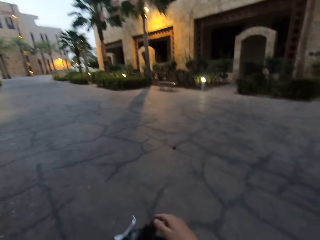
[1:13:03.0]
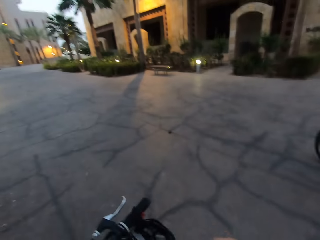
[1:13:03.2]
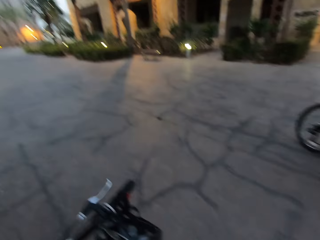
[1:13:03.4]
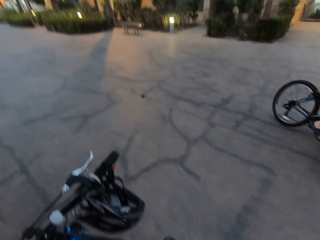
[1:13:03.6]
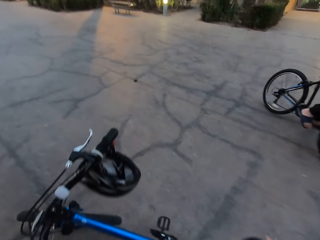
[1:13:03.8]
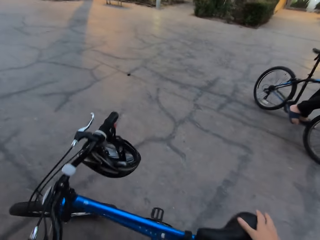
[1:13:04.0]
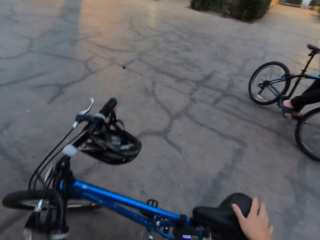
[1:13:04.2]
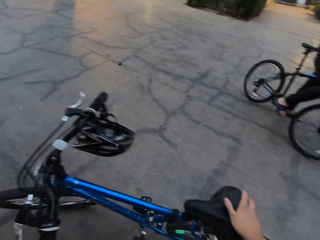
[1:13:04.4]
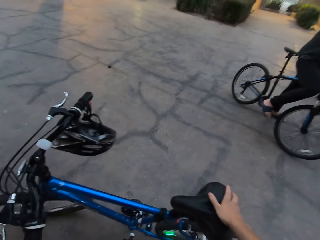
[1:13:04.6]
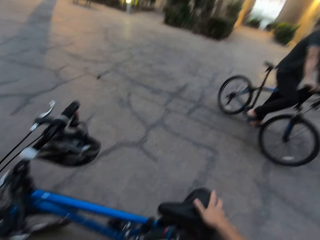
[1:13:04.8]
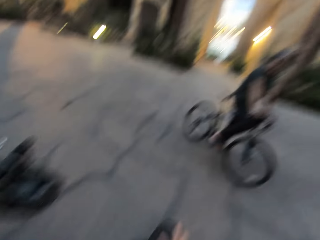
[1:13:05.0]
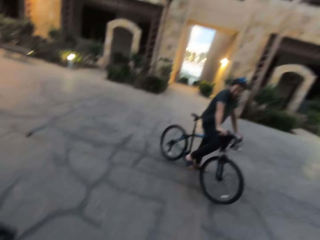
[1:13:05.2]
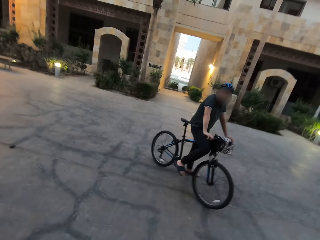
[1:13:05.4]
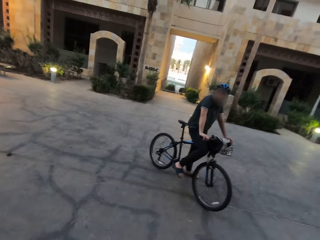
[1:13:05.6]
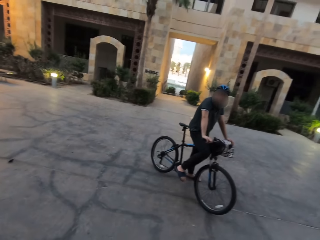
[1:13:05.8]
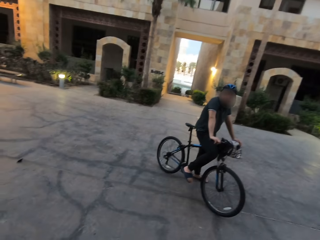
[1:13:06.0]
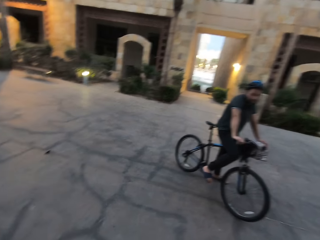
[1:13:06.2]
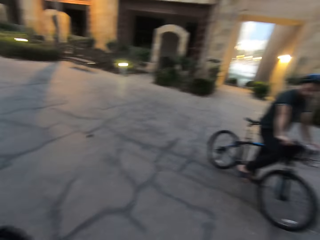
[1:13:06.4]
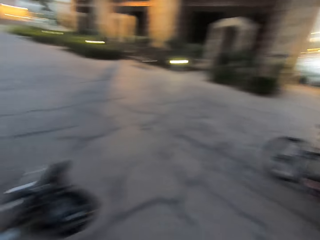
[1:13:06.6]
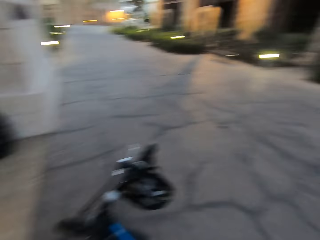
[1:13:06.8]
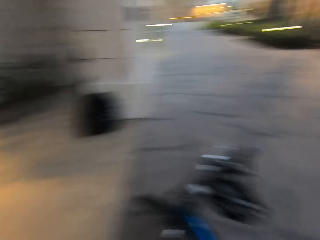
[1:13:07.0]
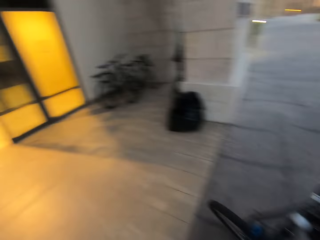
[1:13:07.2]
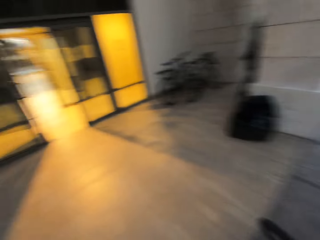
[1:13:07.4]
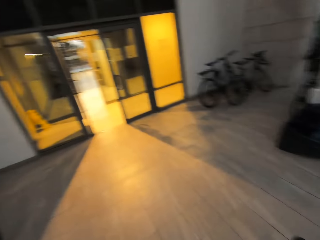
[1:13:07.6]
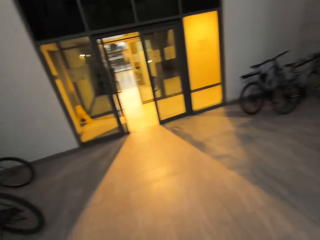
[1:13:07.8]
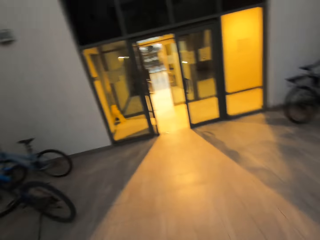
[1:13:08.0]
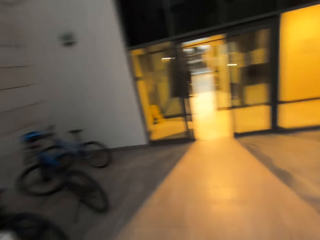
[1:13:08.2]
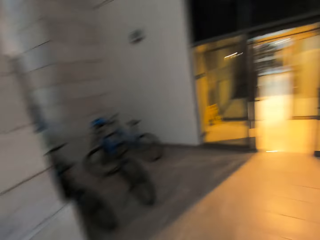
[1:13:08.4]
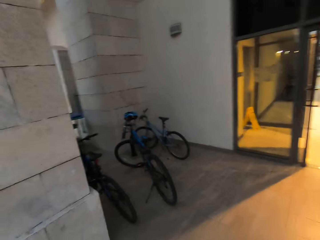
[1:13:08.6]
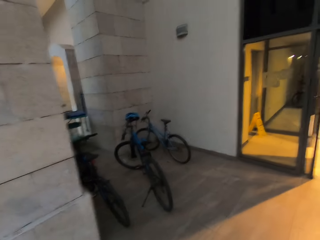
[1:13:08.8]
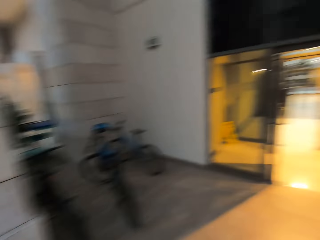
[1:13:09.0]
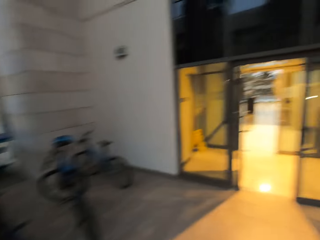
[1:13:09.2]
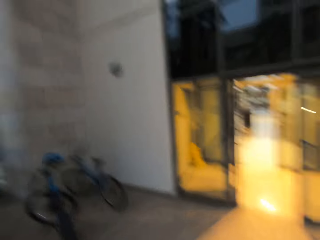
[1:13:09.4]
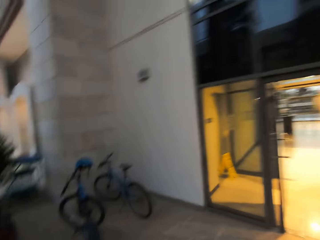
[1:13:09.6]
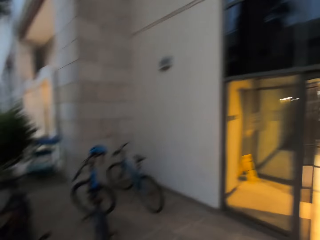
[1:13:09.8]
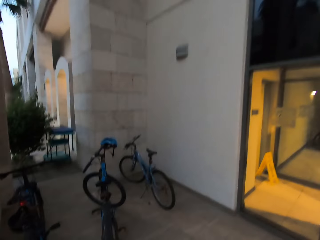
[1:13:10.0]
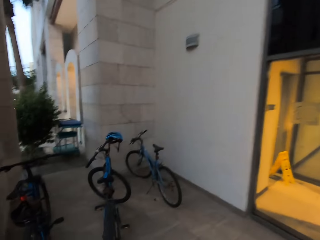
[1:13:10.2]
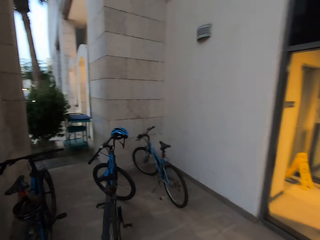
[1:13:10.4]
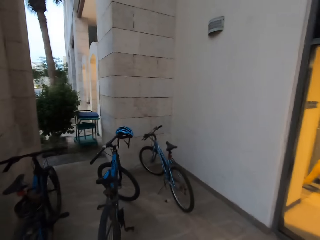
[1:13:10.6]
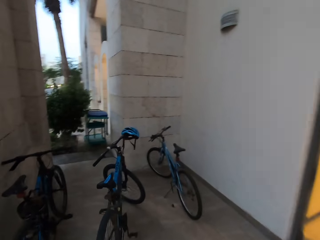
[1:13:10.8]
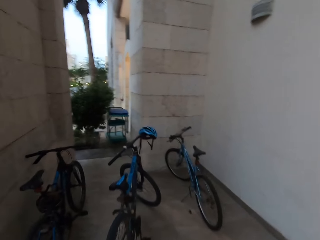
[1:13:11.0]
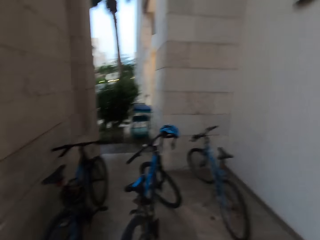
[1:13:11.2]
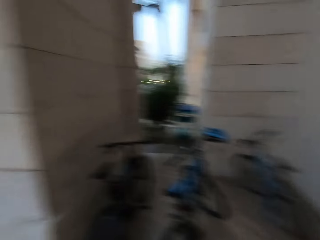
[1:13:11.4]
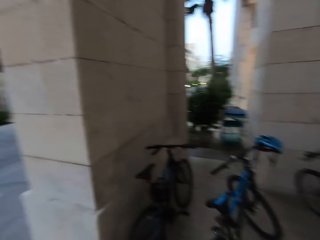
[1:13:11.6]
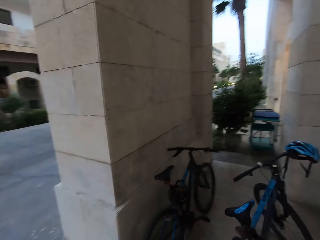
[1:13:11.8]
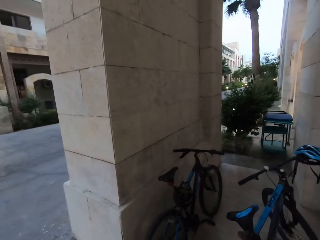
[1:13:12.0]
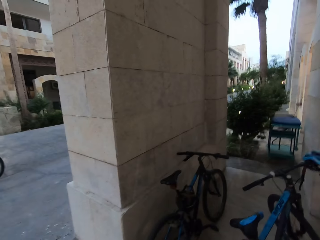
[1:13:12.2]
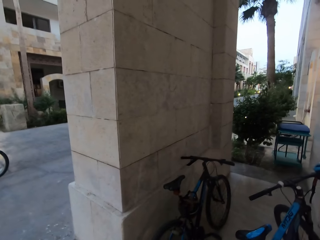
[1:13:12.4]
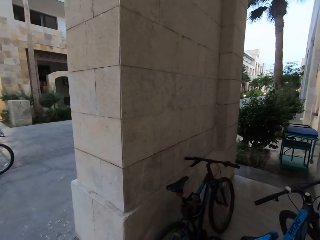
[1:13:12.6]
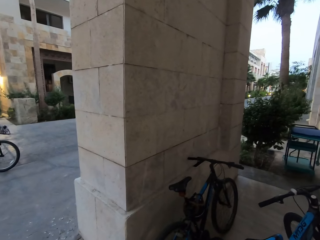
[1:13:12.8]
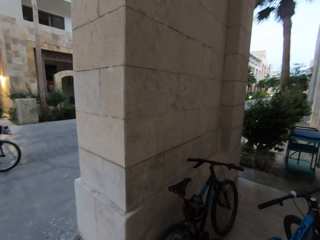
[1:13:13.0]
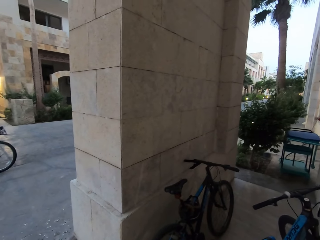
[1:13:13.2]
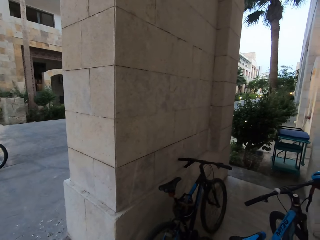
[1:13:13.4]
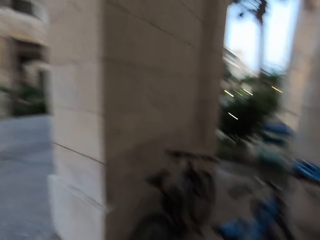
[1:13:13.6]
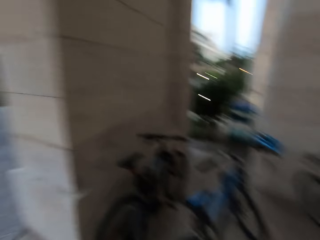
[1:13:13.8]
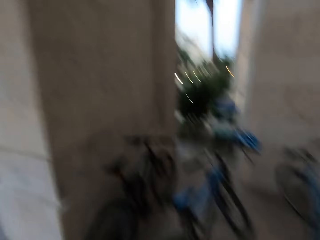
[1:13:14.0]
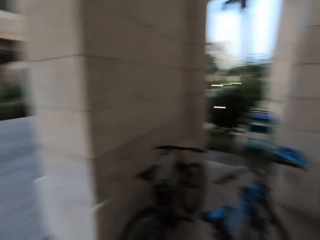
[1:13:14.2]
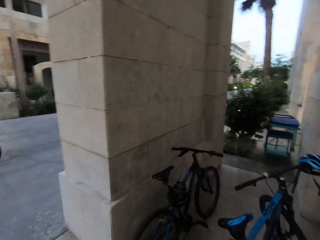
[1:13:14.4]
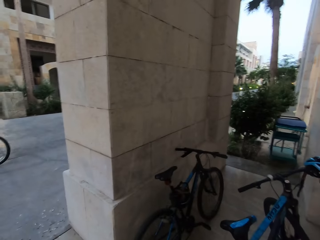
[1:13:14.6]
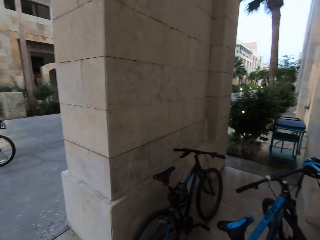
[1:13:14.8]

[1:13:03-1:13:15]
The camera wearer pushes the bicycle. They speak to many. They look around. They push the bicycle.

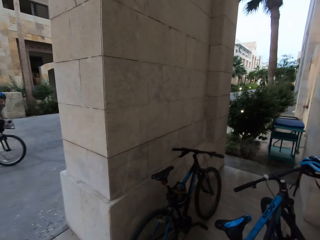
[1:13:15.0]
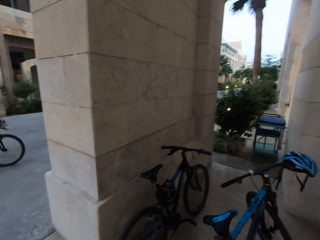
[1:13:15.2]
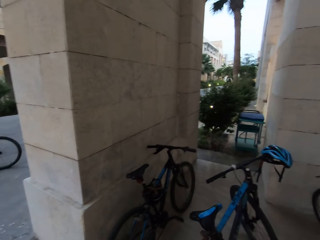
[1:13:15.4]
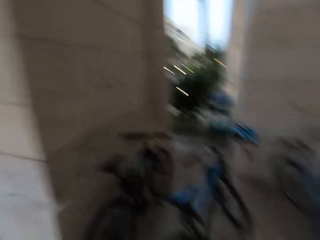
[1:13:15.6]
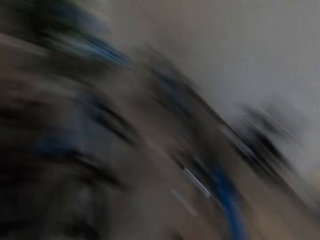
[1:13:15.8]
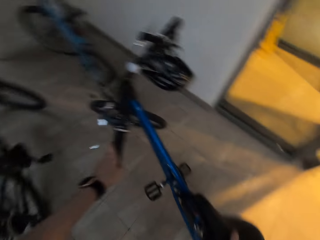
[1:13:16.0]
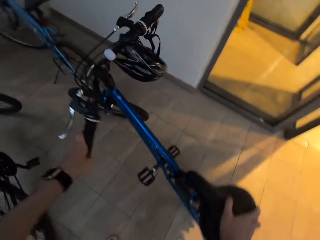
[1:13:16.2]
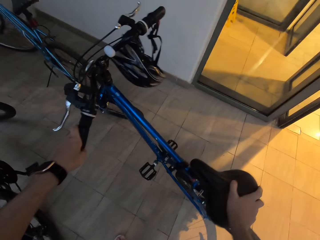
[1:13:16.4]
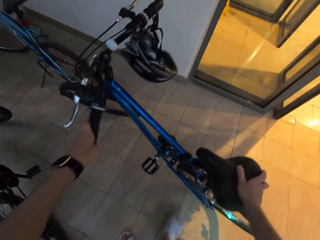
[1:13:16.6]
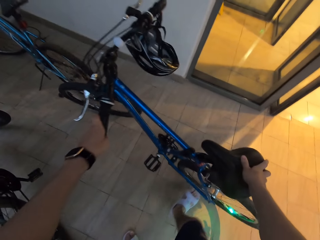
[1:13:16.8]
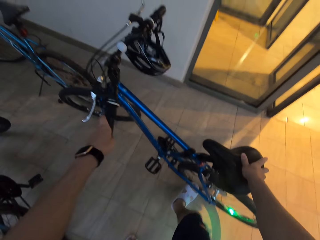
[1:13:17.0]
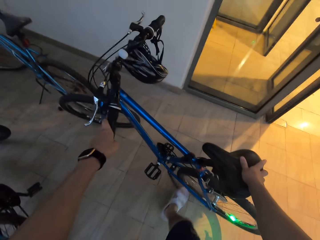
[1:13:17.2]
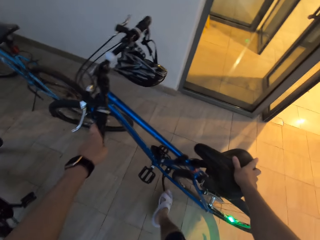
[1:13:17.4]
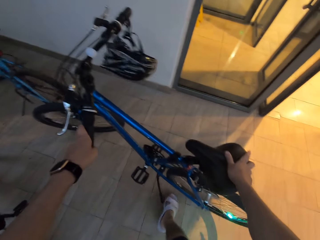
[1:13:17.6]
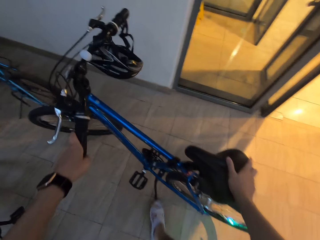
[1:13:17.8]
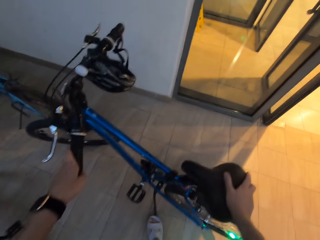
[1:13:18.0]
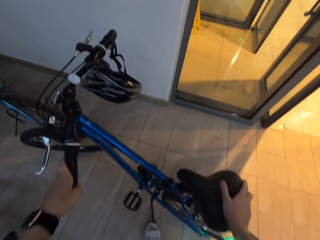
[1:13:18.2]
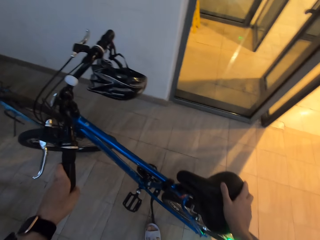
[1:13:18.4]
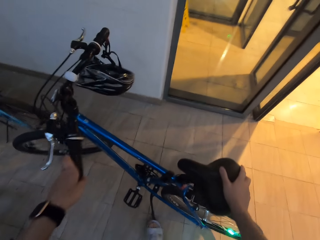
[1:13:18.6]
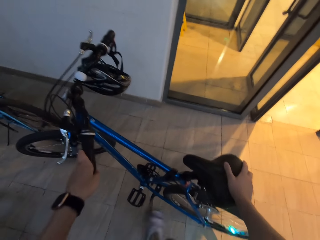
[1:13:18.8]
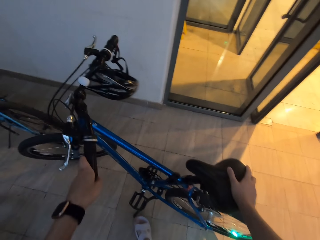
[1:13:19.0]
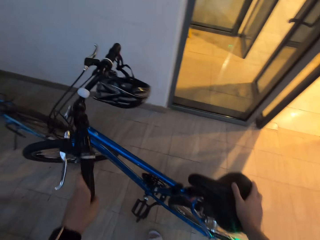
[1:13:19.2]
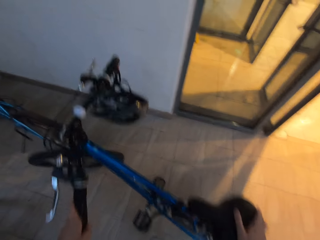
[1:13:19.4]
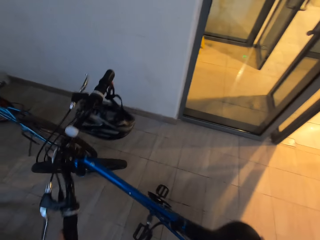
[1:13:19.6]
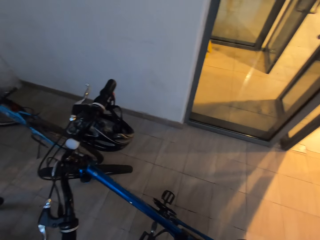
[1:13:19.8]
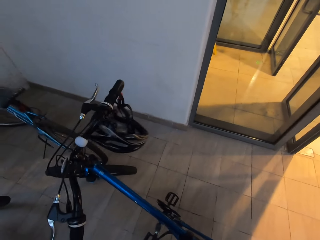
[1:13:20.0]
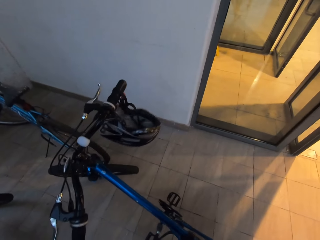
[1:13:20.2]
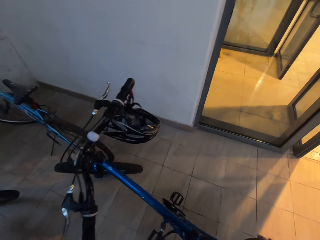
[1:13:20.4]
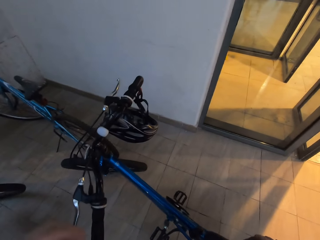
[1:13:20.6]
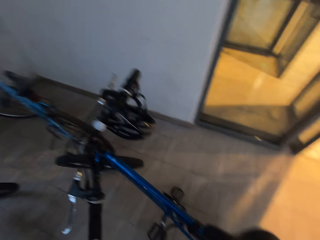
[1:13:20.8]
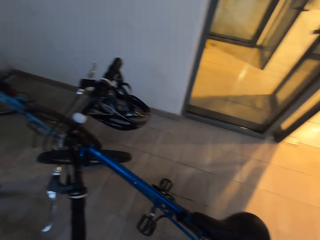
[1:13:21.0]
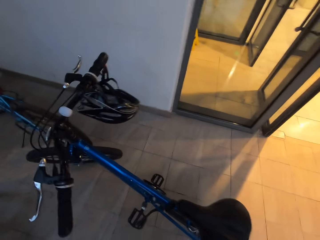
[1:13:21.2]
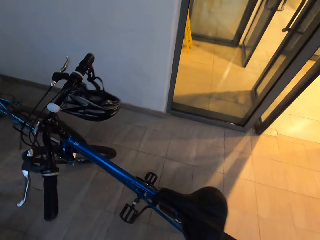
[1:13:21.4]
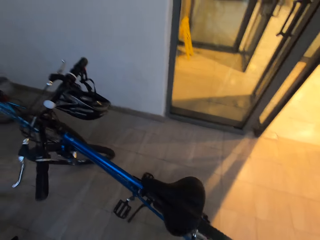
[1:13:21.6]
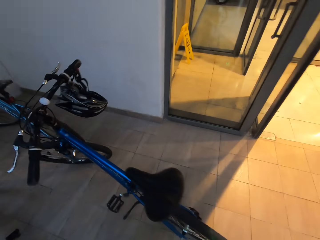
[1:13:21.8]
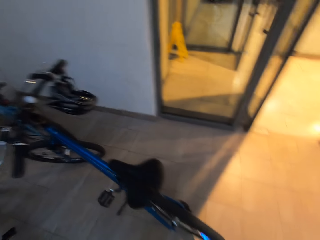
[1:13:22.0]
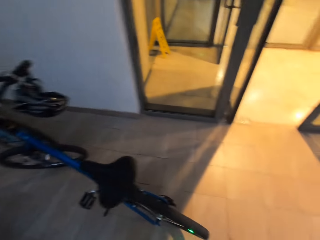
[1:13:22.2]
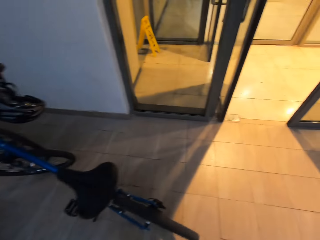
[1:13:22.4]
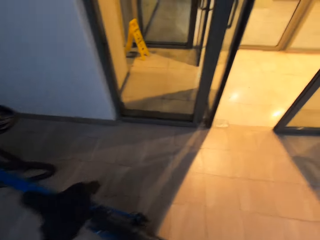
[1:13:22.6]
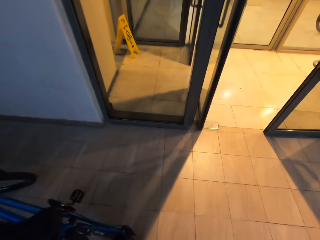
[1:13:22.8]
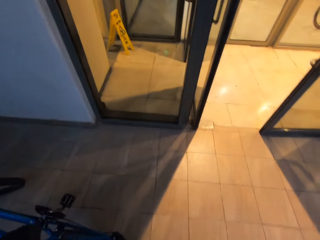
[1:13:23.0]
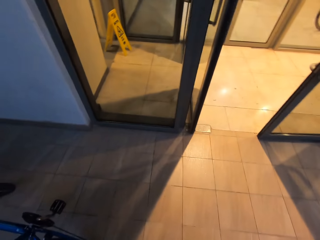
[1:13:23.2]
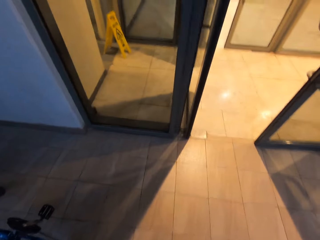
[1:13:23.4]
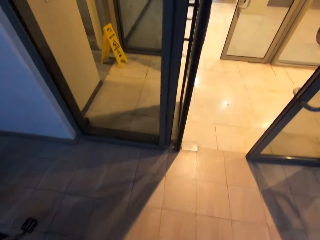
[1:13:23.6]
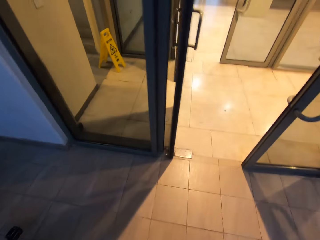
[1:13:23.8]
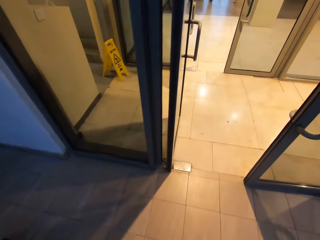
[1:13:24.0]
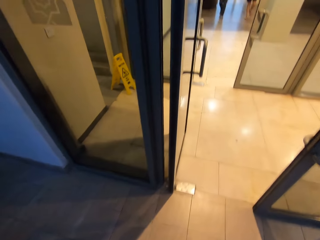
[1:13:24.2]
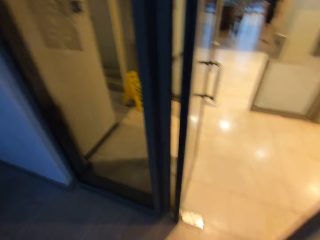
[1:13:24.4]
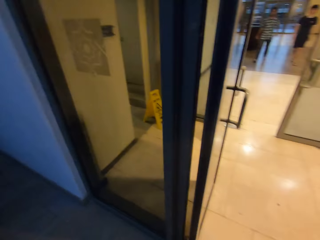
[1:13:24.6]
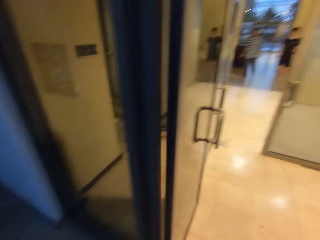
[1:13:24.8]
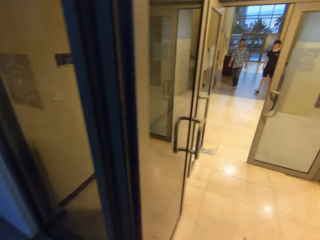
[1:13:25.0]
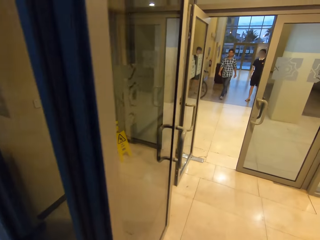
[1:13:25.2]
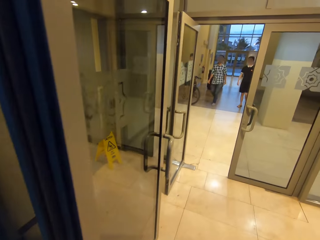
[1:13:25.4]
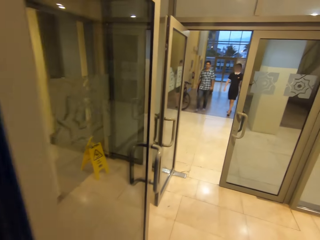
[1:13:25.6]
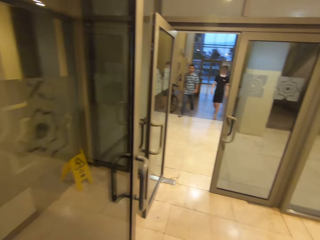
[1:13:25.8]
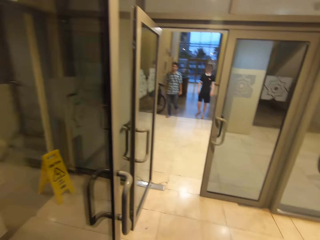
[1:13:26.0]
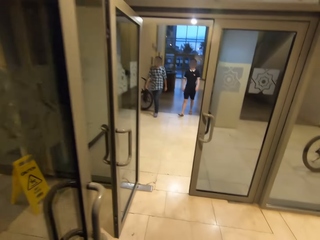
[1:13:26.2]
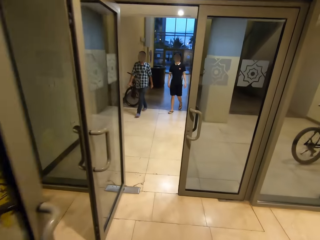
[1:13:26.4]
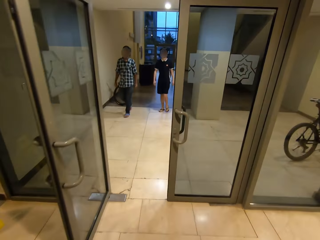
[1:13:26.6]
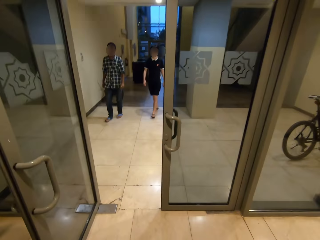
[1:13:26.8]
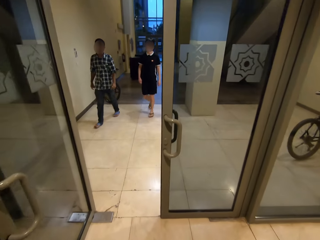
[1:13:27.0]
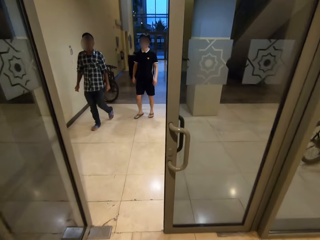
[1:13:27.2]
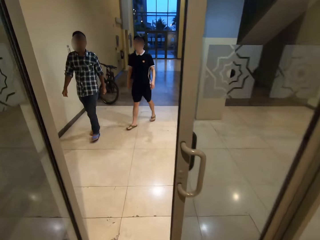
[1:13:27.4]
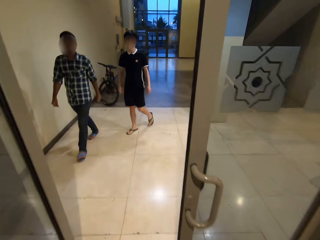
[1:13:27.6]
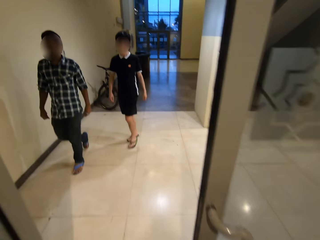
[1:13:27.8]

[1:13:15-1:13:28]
The camera wearer parks the bicycle at the parking area. They put the bicycle stand on. They walk inside a building.
